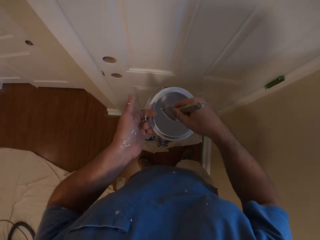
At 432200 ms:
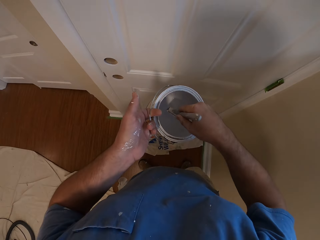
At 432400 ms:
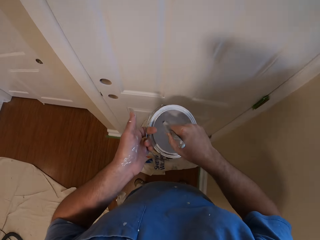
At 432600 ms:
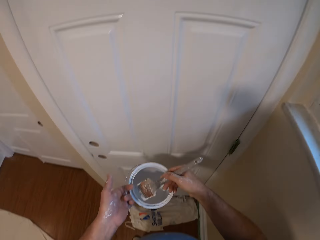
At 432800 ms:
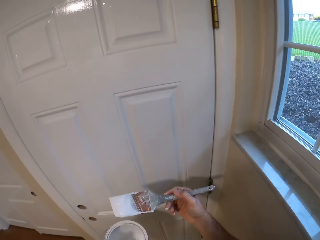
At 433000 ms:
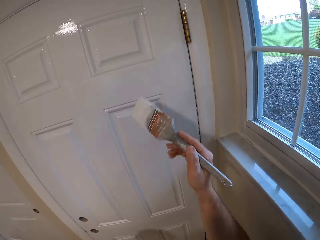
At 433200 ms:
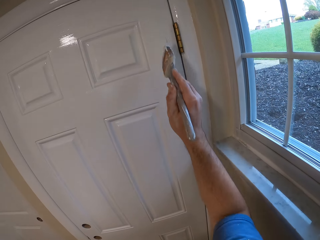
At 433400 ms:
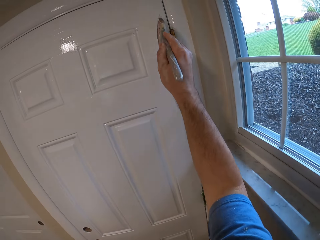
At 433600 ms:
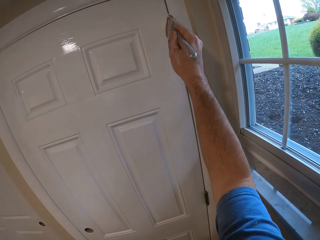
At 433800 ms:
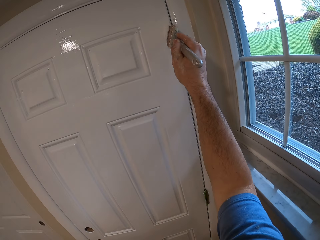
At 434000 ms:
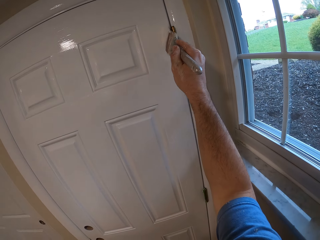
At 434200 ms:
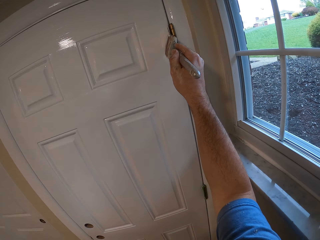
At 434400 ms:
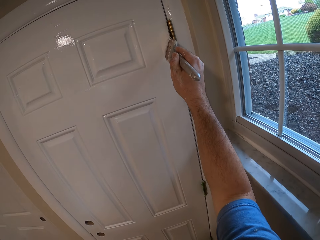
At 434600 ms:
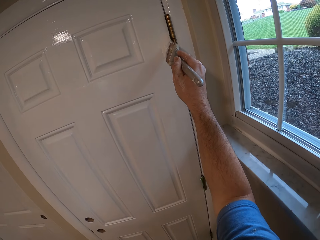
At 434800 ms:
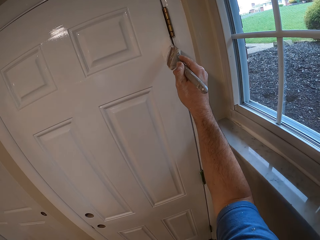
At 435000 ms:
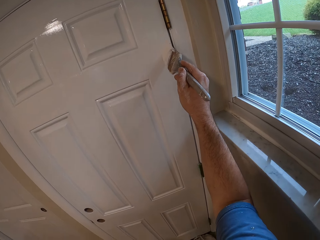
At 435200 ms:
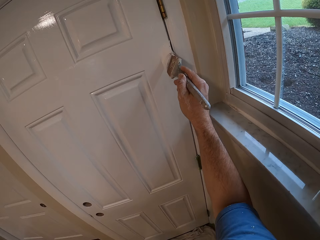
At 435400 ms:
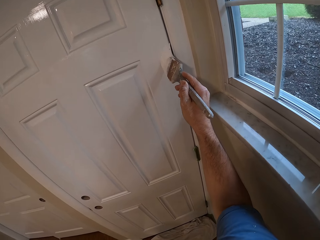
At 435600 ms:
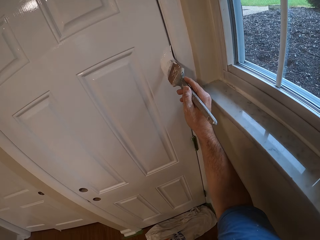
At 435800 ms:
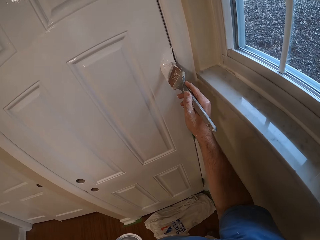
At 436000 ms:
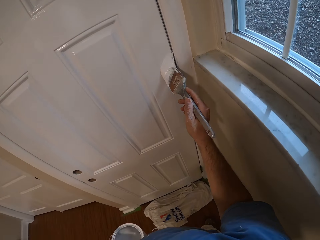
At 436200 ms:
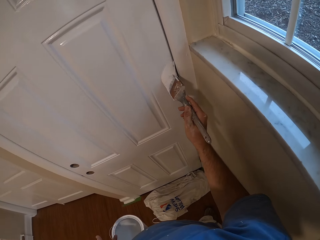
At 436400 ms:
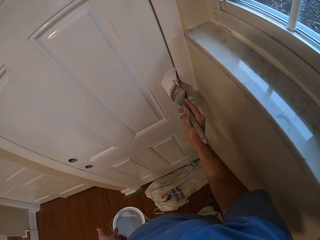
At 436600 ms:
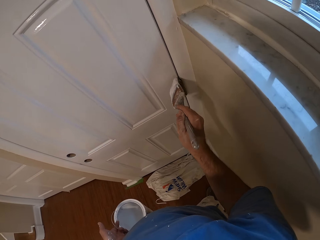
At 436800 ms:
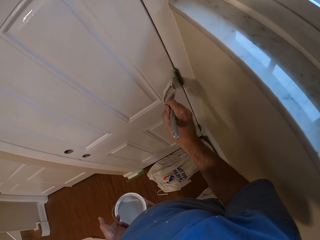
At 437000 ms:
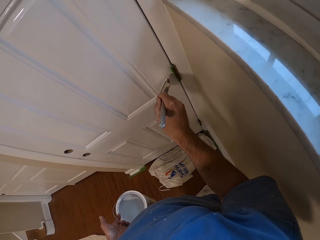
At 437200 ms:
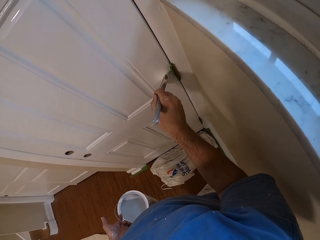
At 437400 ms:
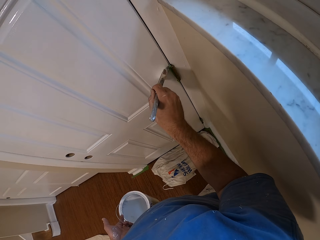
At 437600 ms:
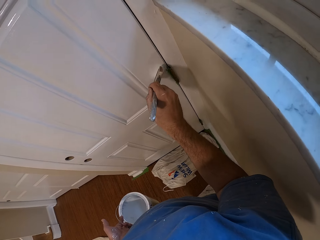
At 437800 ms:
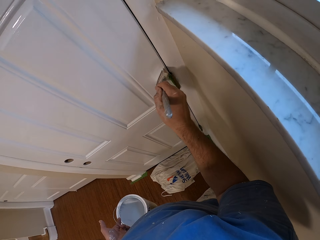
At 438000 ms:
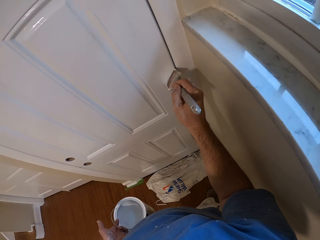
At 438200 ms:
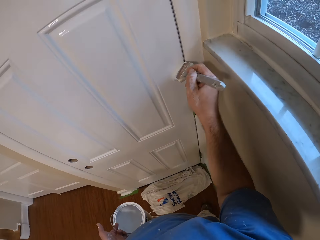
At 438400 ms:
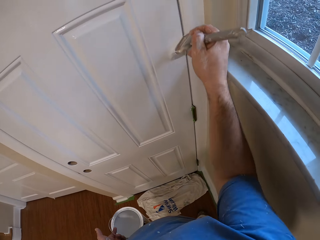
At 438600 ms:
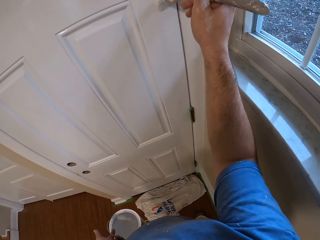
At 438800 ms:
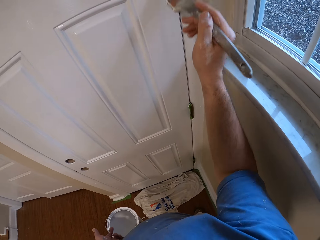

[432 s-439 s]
The camera wearer dips the brush inside the paint container. They paint the door with the brush.

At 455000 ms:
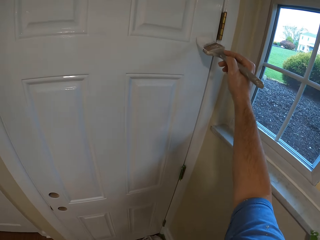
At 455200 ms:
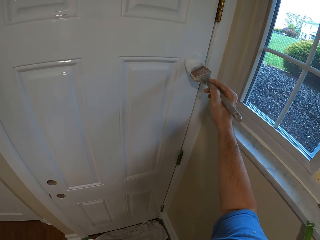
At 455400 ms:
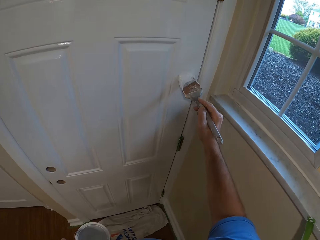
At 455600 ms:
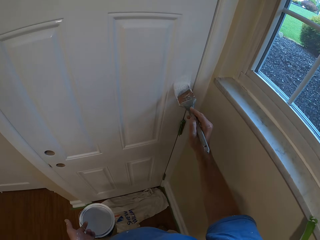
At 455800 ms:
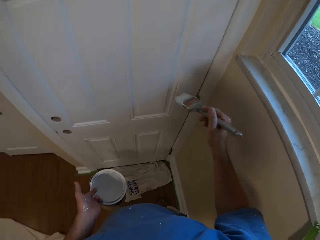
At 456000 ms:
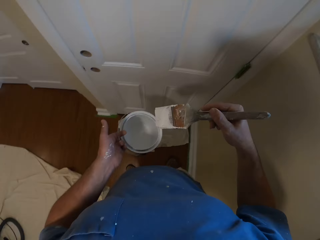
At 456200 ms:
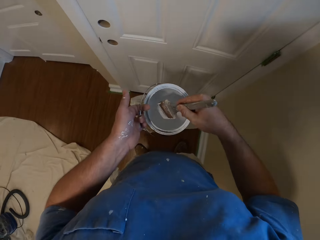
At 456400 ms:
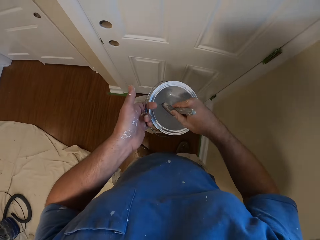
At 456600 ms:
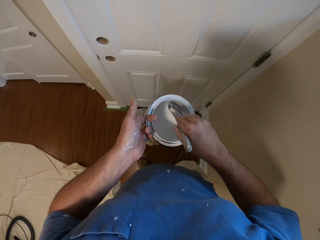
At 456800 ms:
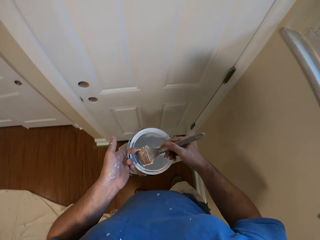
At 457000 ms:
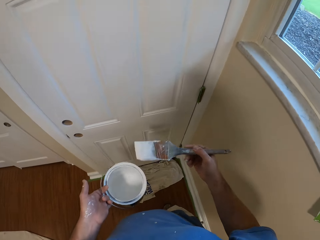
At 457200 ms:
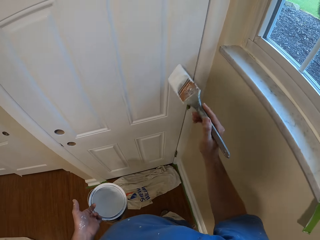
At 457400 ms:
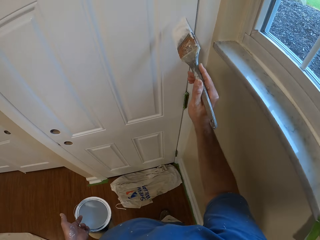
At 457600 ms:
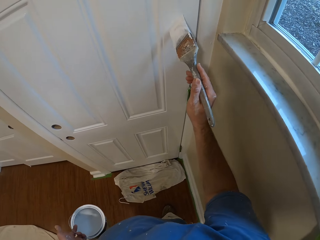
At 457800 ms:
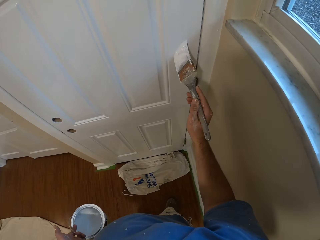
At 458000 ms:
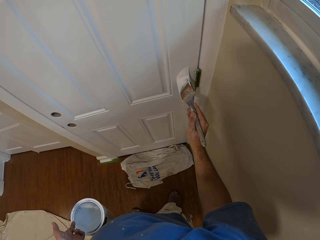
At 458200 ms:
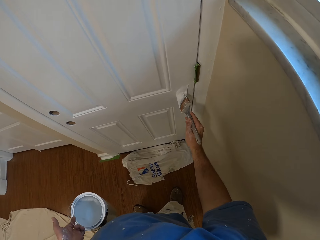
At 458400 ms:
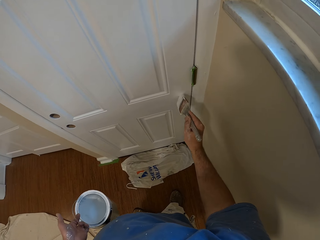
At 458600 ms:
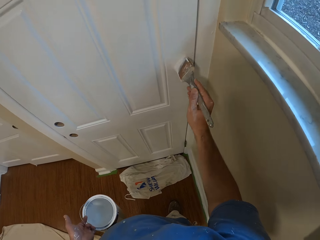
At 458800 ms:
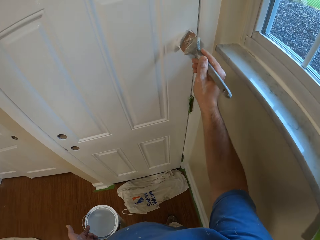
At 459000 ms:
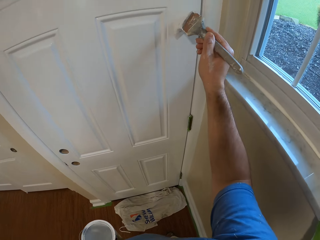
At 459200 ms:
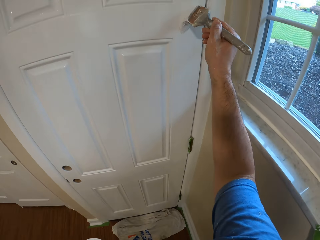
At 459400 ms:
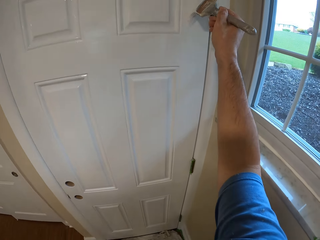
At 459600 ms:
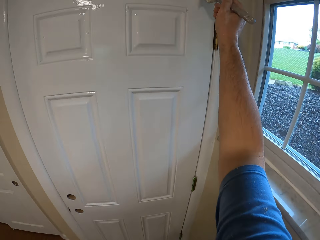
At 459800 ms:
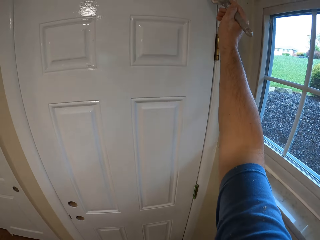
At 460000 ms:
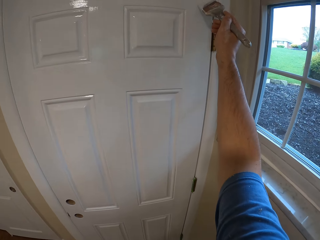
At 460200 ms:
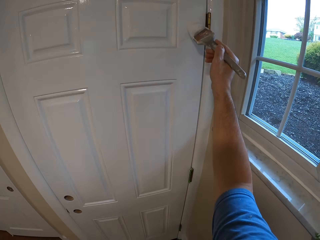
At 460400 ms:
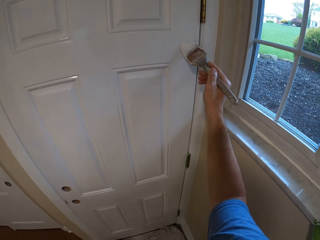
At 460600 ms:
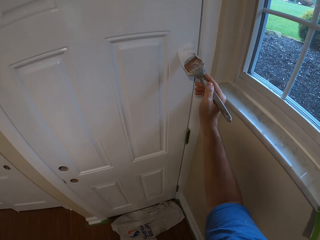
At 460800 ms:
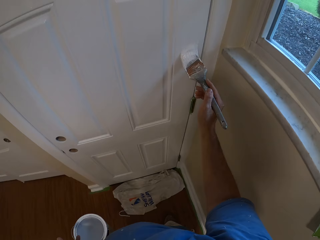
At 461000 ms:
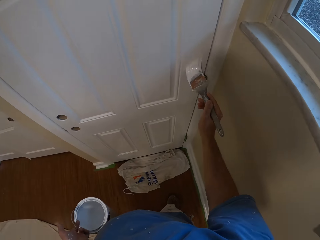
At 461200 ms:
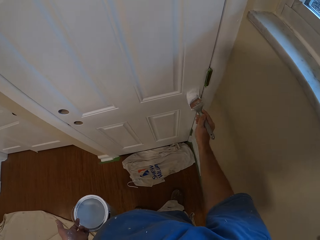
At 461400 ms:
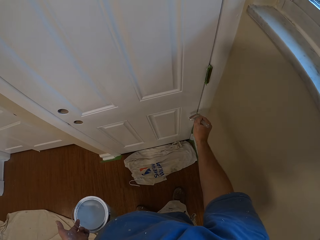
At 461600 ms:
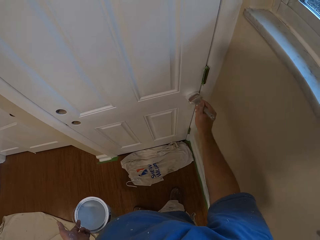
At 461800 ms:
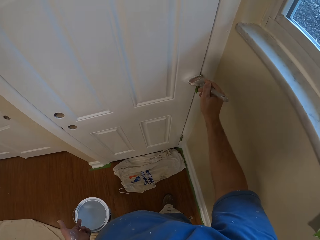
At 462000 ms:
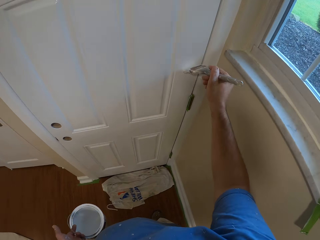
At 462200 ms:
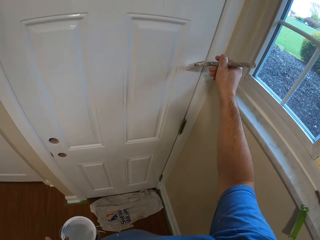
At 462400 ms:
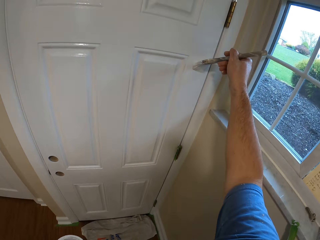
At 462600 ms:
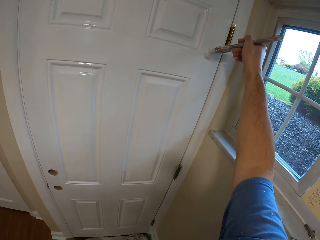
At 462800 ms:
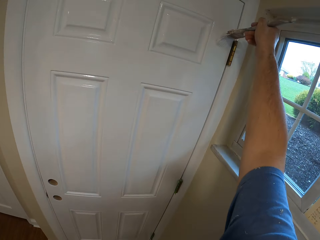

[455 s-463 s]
The camera wearer dips the brush inside the paint container. They paint the door with the brush.

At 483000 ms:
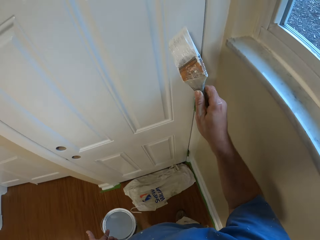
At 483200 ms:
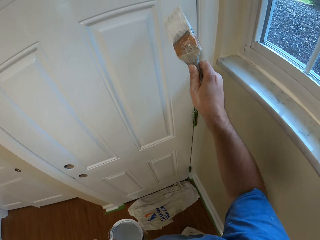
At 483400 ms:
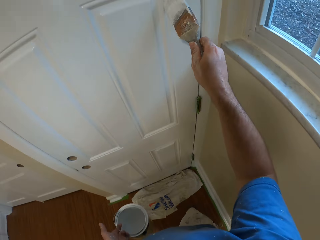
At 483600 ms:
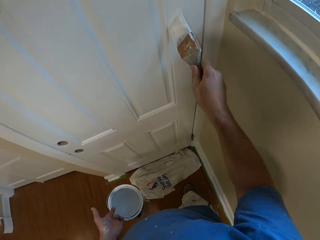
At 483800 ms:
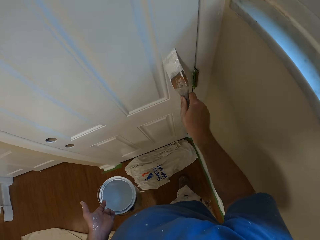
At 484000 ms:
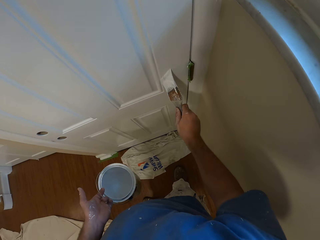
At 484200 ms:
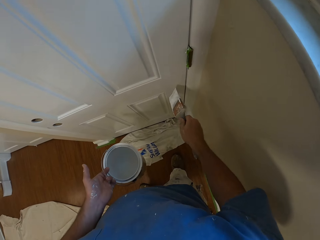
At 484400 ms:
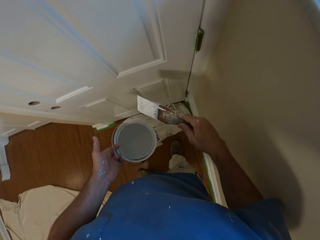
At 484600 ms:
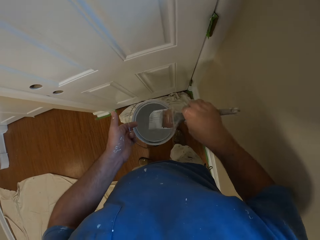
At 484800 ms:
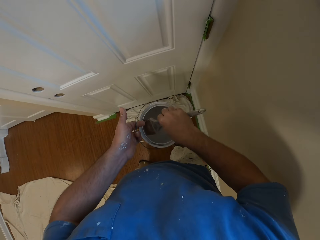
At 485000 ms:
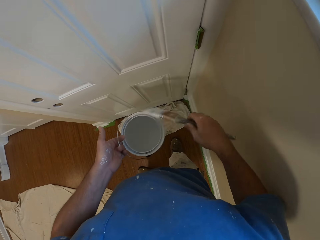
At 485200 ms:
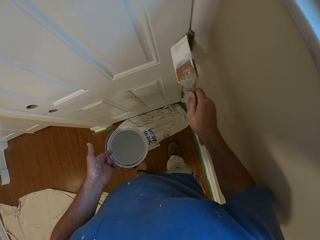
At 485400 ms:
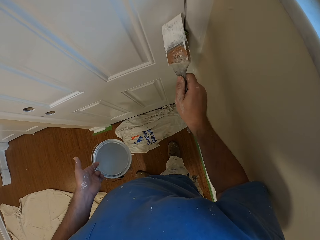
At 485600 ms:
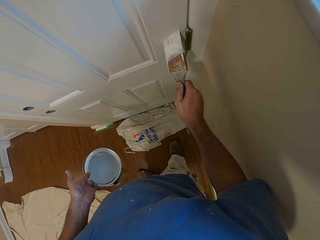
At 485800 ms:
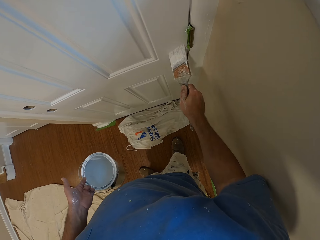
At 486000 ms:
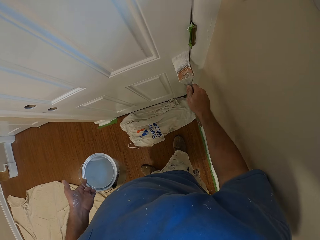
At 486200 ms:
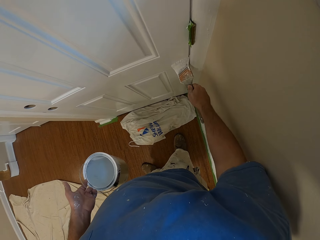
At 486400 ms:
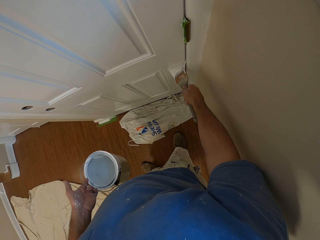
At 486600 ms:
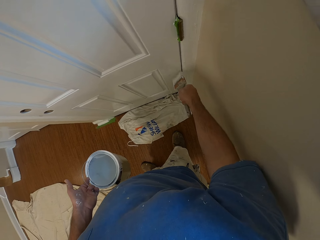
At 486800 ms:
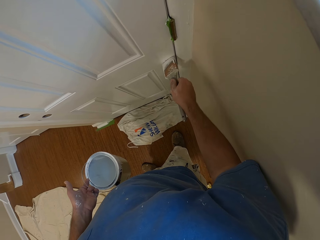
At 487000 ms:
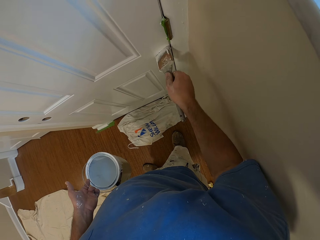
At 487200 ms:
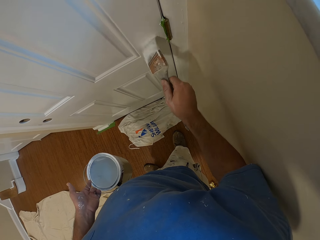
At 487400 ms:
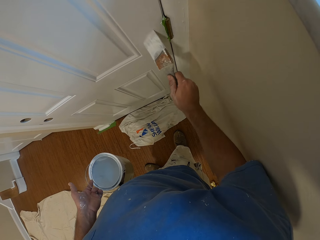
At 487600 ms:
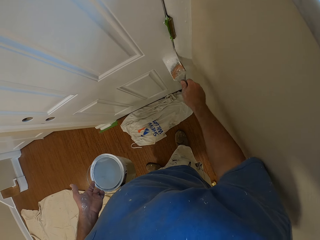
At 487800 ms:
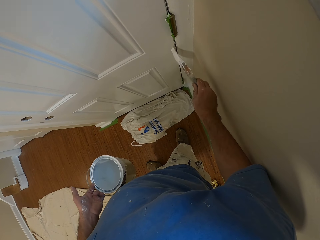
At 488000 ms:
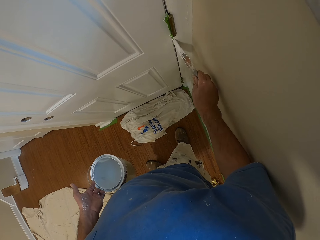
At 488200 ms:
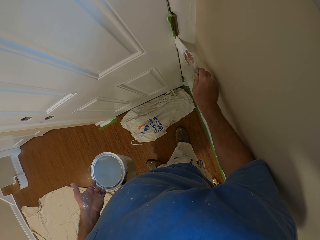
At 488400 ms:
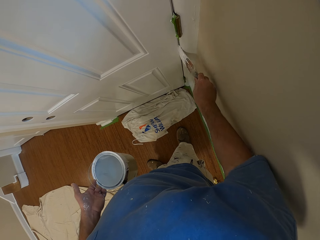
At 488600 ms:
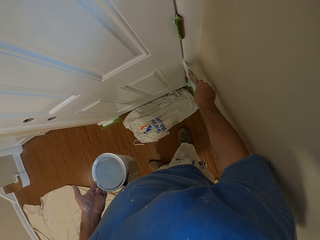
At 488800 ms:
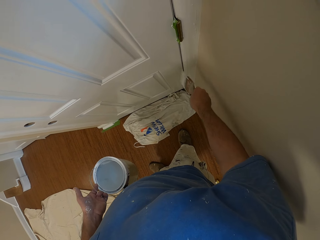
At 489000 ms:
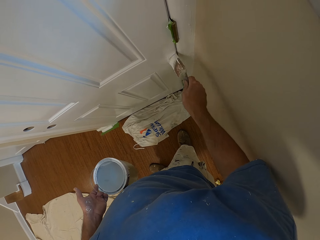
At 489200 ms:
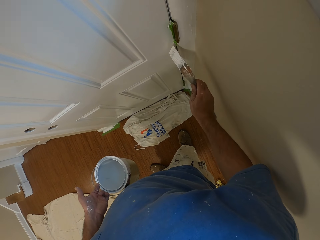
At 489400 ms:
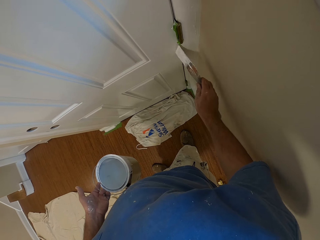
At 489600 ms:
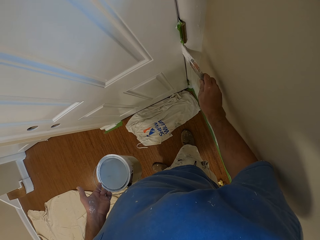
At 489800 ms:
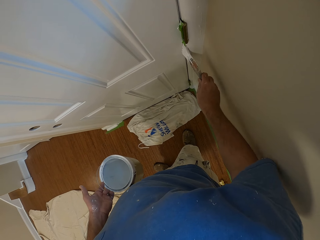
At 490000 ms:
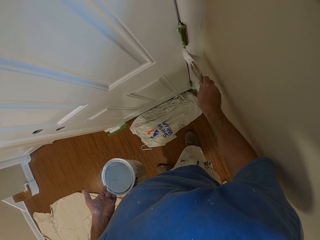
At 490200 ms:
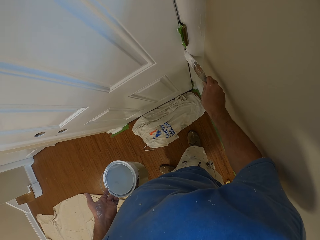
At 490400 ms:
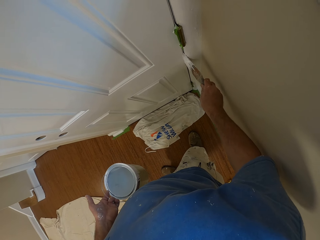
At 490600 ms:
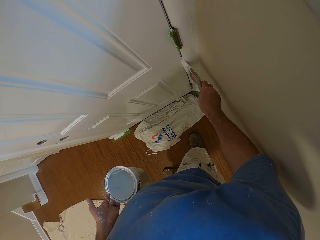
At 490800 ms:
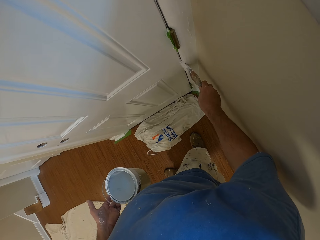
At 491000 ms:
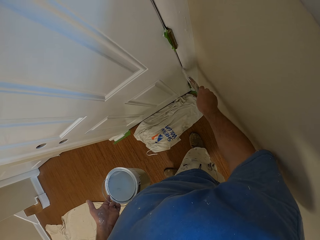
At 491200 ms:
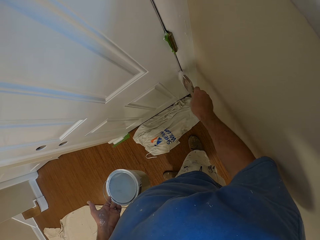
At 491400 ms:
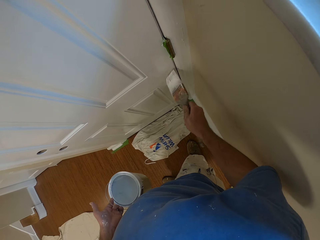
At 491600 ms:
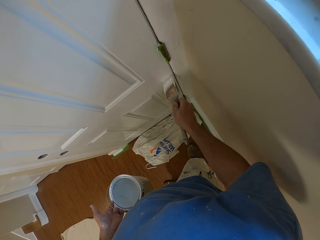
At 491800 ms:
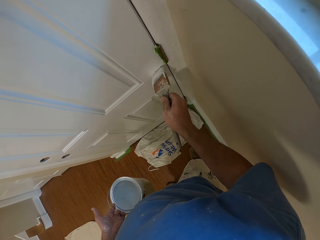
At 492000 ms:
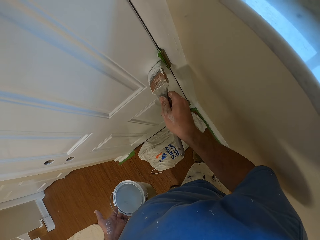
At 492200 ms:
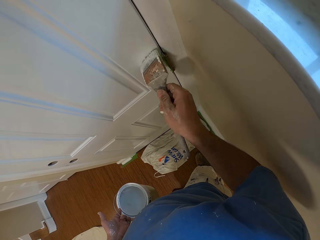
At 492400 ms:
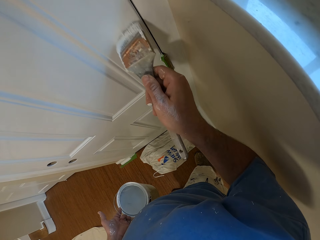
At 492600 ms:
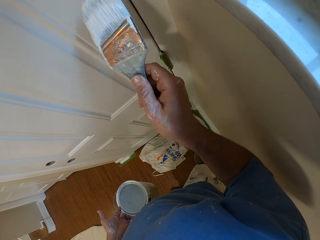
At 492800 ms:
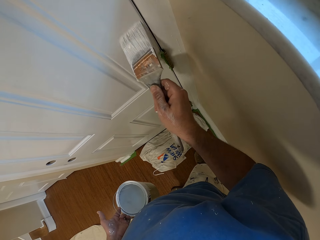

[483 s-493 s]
The camera wearer dips the brush inside the paint container. They paint the door with the brush.
